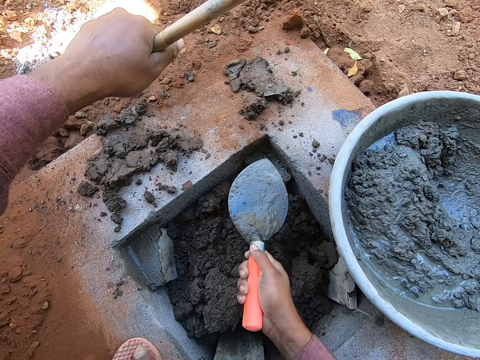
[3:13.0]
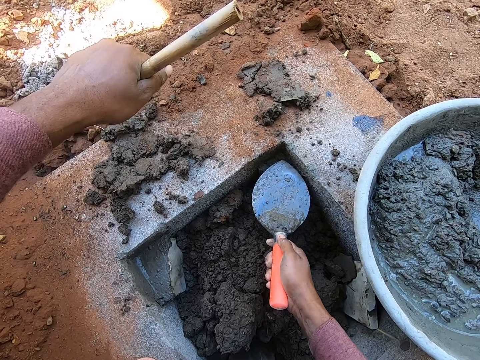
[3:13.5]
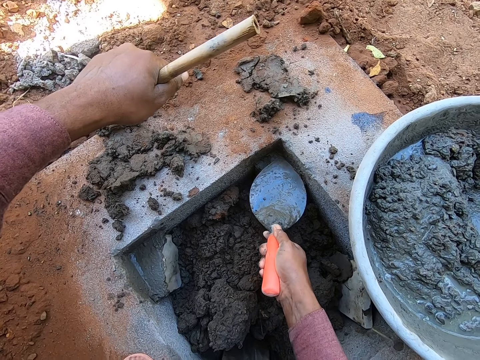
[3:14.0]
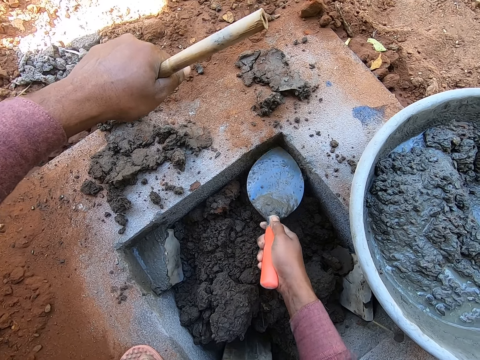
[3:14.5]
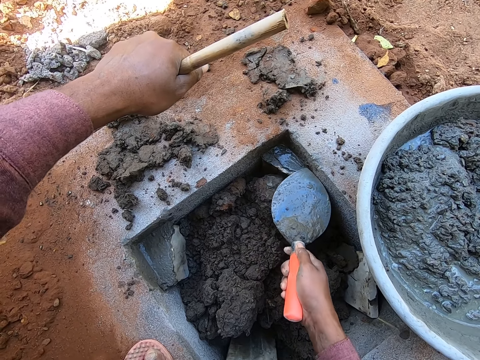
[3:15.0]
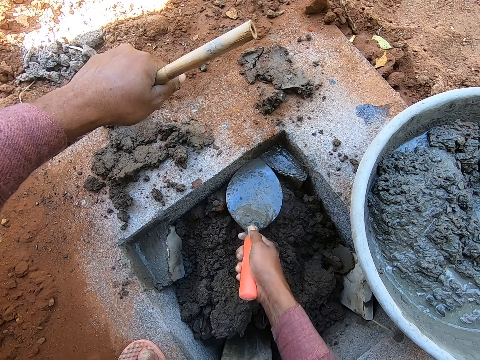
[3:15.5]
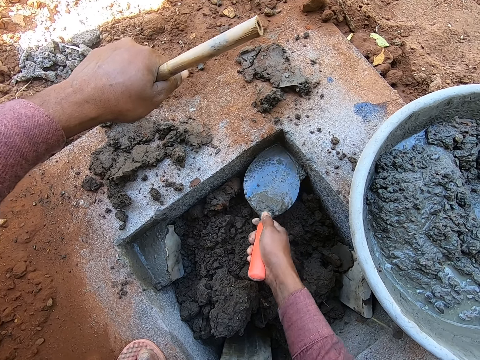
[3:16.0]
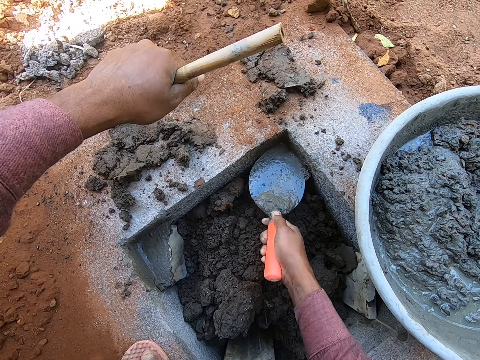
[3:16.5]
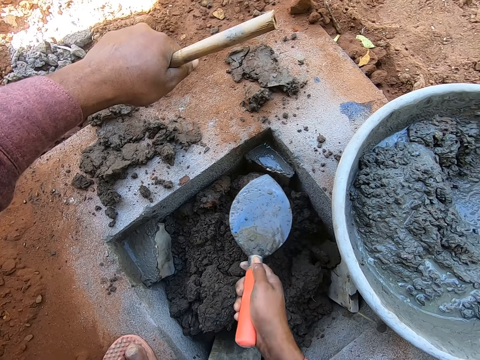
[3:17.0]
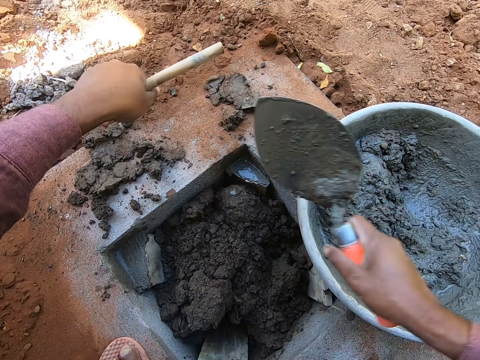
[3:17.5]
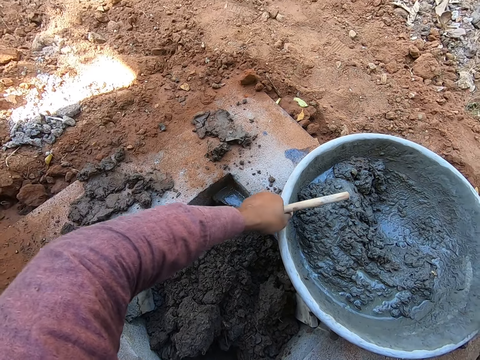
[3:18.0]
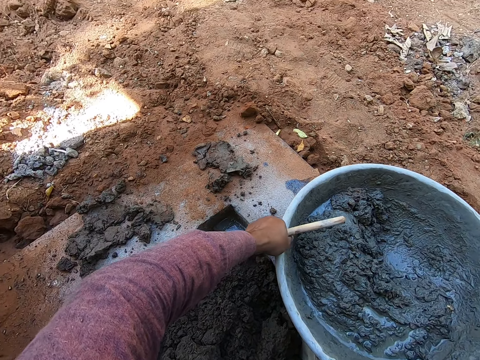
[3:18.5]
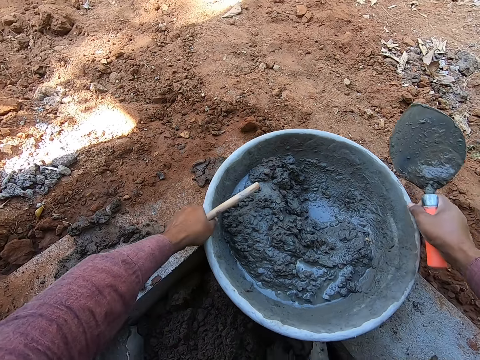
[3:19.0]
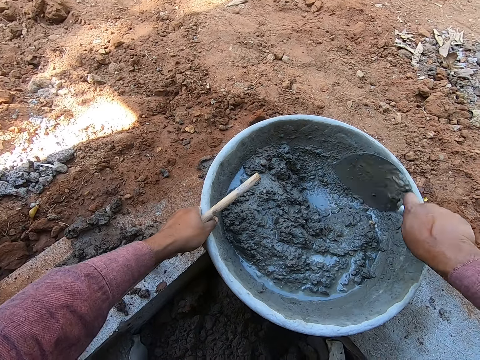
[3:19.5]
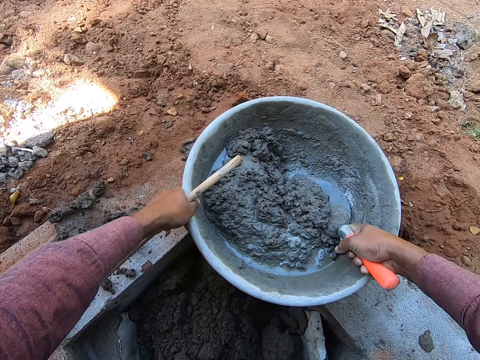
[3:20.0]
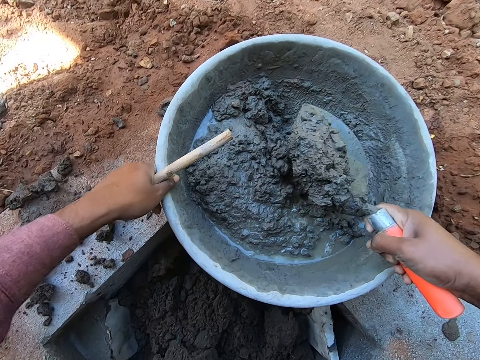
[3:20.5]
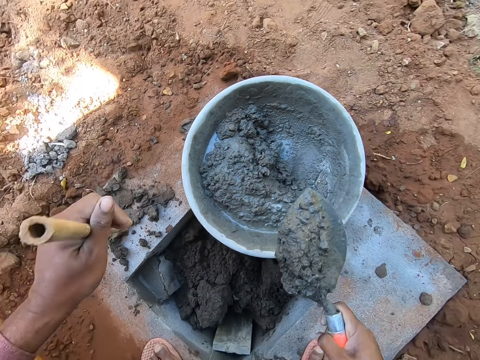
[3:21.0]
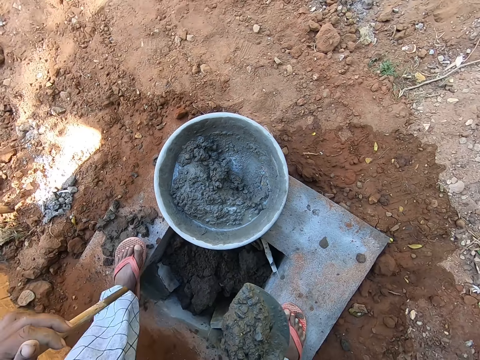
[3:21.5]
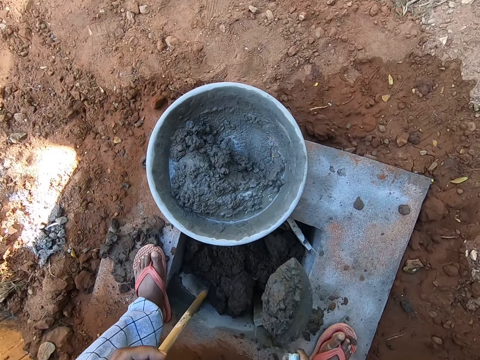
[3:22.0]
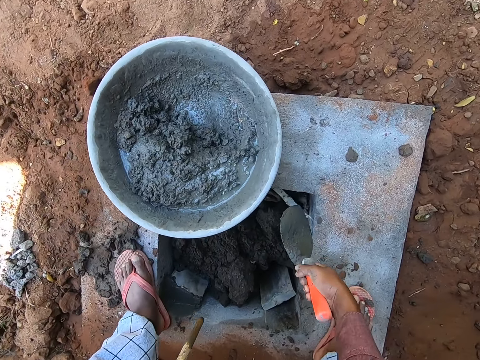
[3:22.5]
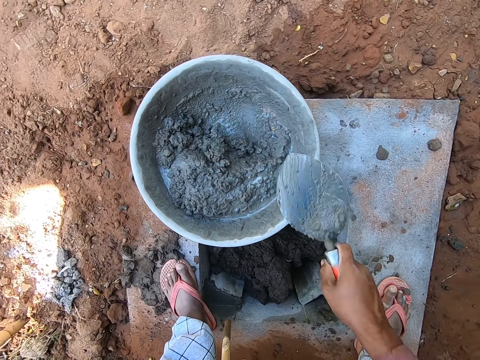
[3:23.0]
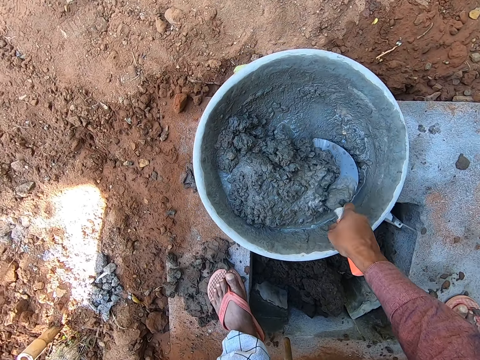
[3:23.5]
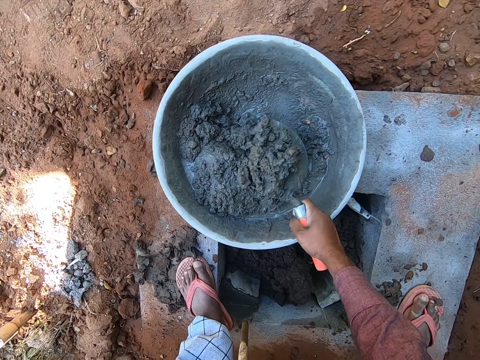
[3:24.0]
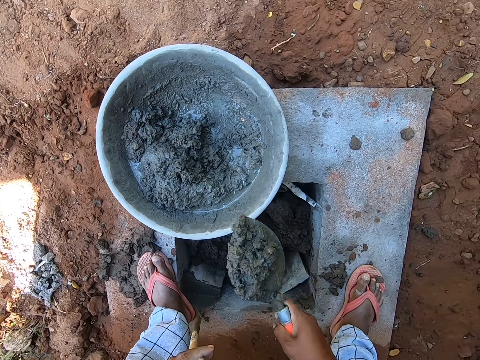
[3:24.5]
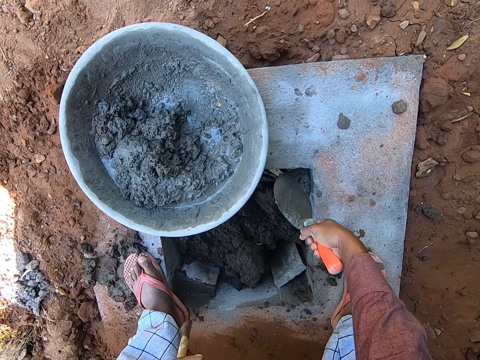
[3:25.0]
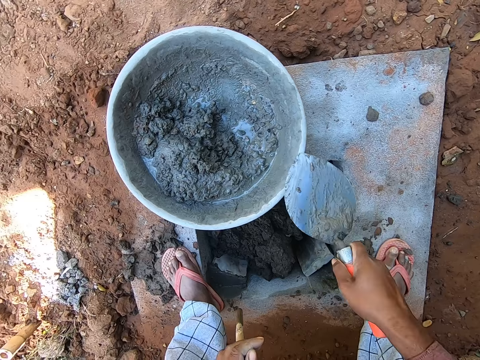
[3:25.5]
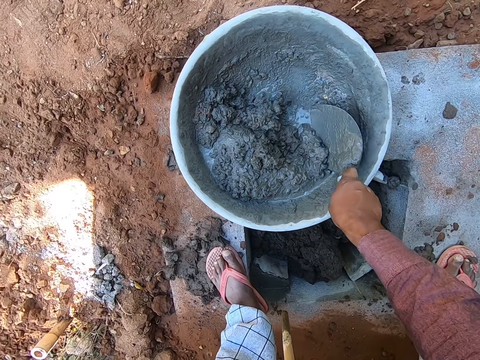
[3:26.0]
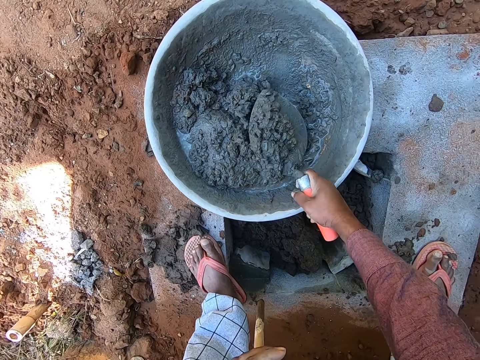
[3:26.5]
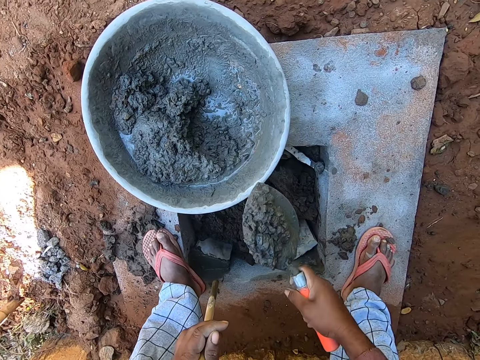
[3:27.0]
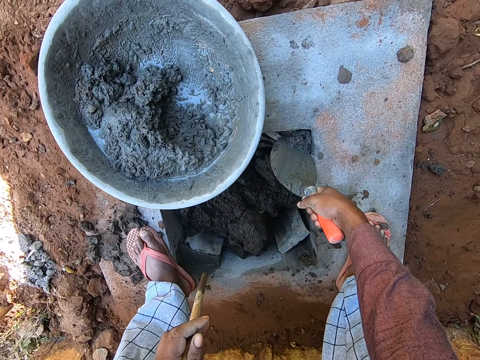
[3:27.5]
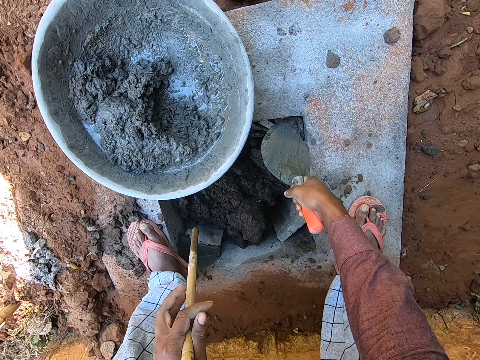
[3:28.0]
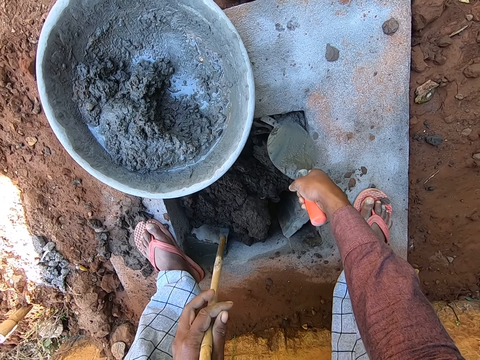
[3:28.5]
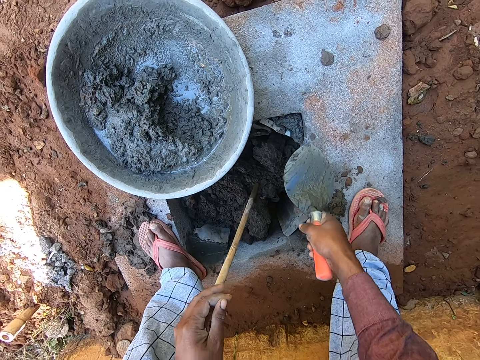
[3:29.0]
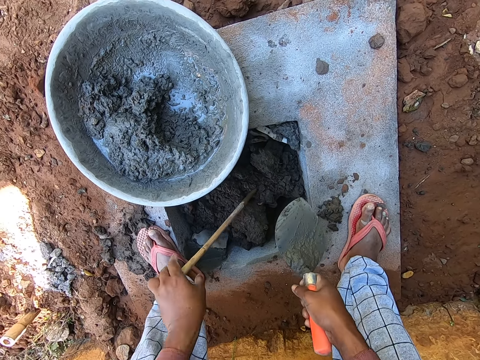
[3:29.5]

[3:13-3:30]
The camera wearer smoothens the mortar. They spread concrete with a trowel. They push the bowl aside. They collect mortar with the trowel. They fill the gap in the structure with the mortar. They collect the mortar with the trowel. They fill the gap with the mortar. They collect the mortar with the trowel. They fill the gap with the mortar.

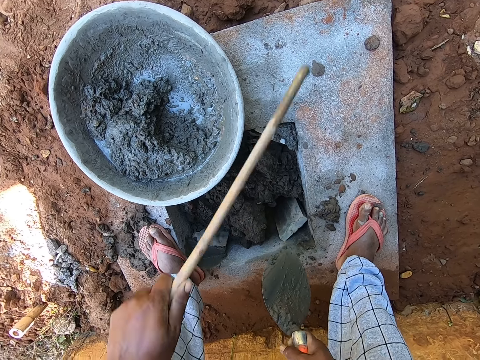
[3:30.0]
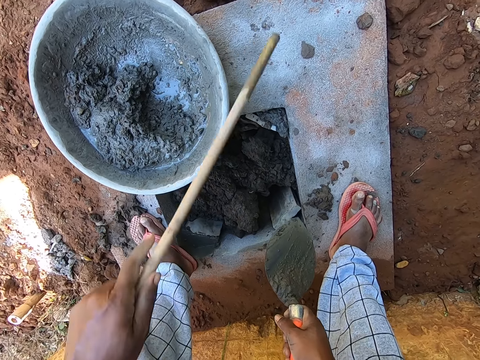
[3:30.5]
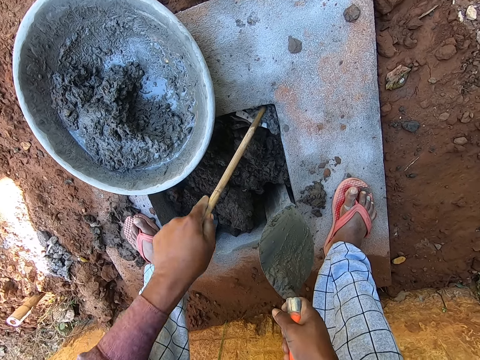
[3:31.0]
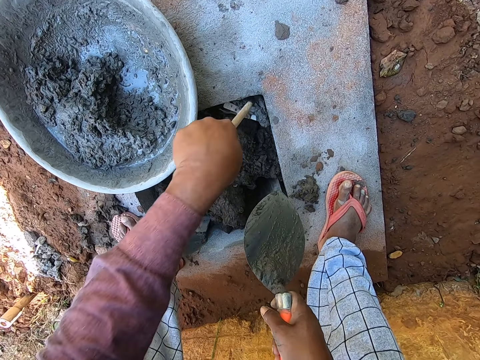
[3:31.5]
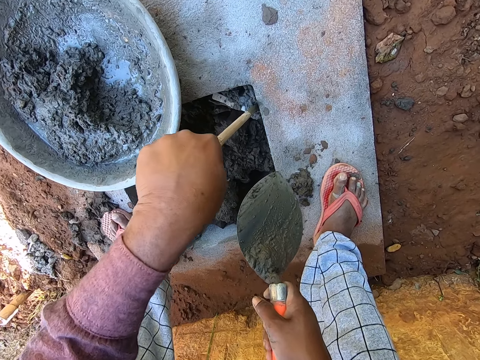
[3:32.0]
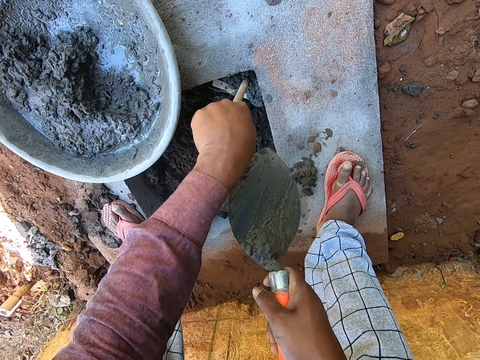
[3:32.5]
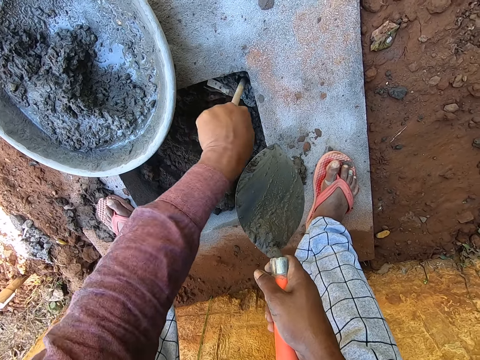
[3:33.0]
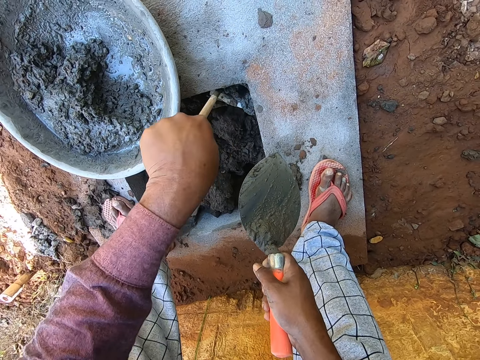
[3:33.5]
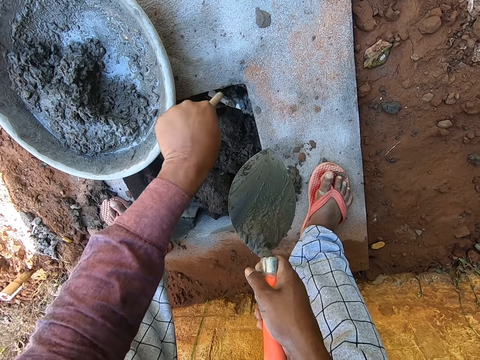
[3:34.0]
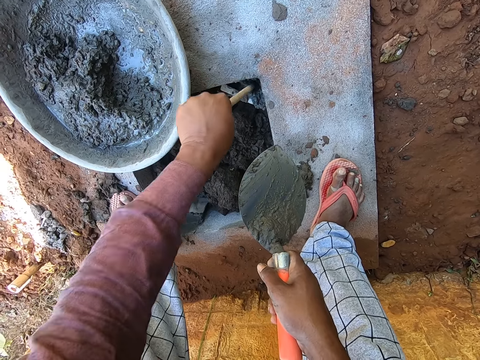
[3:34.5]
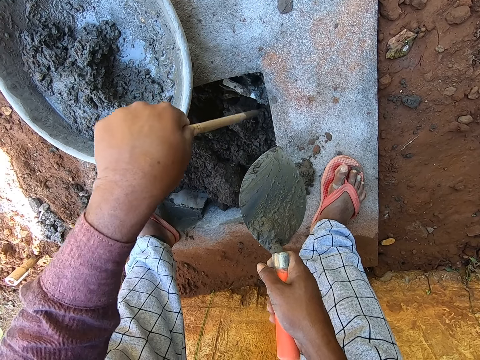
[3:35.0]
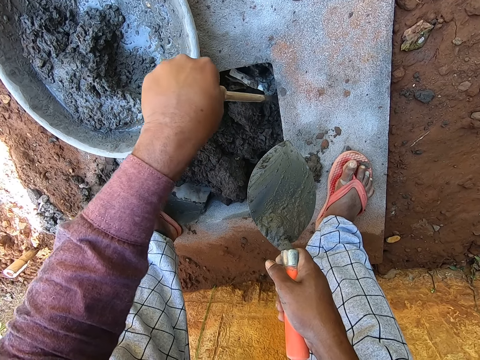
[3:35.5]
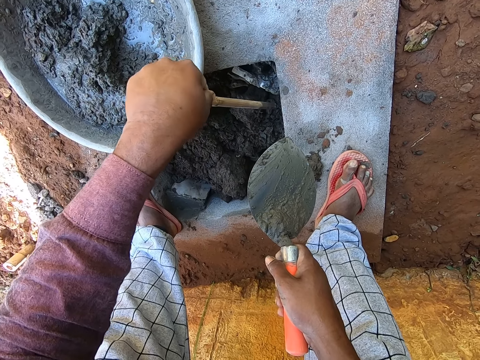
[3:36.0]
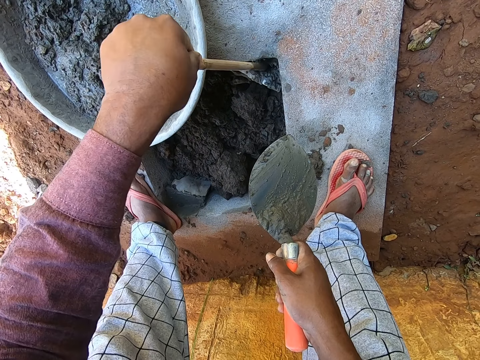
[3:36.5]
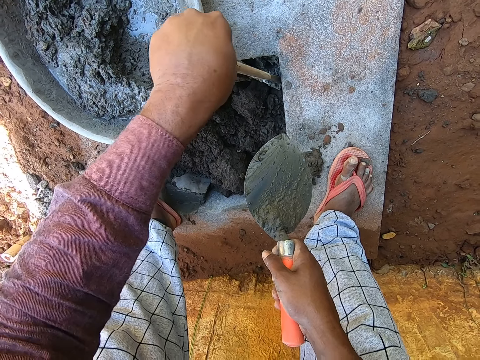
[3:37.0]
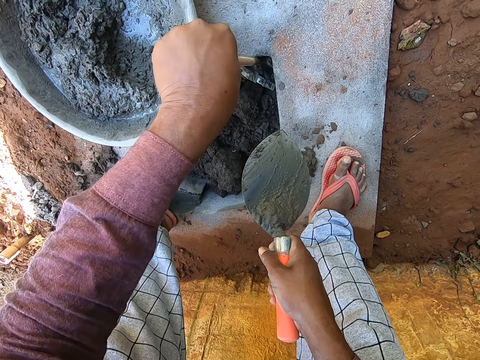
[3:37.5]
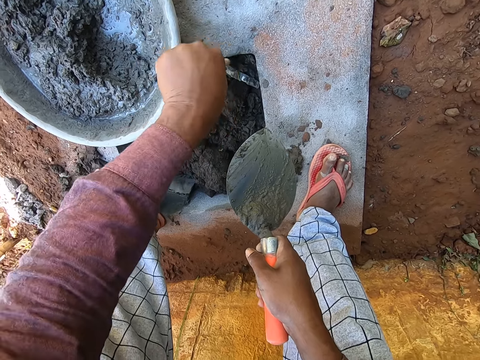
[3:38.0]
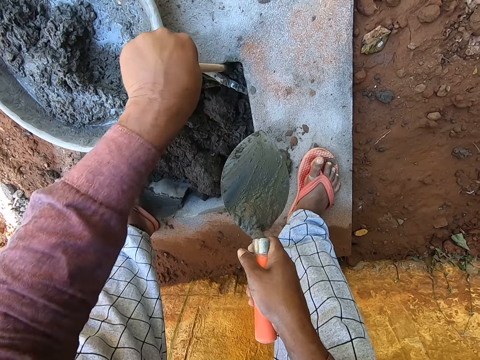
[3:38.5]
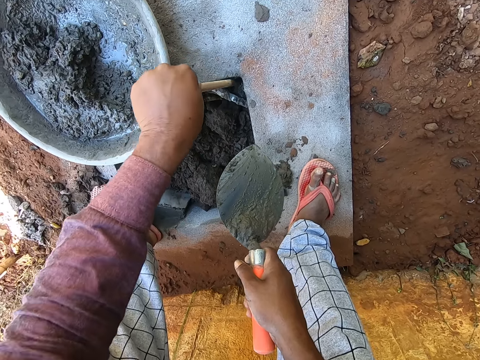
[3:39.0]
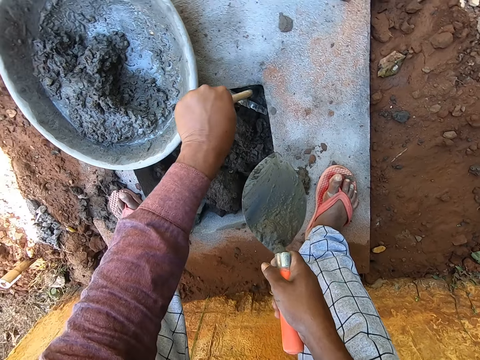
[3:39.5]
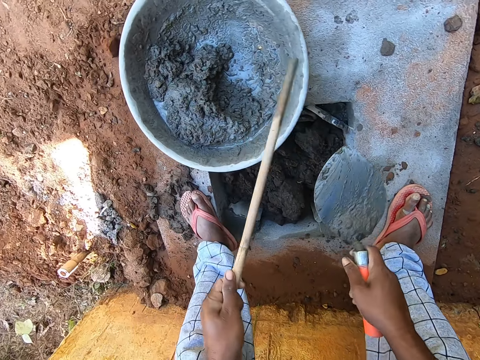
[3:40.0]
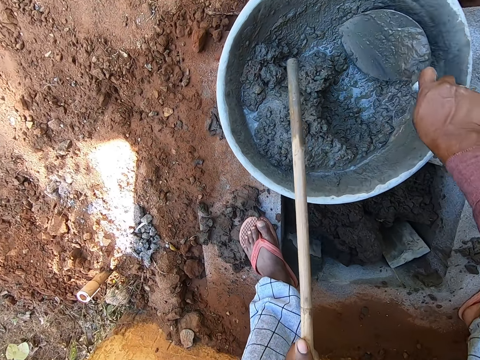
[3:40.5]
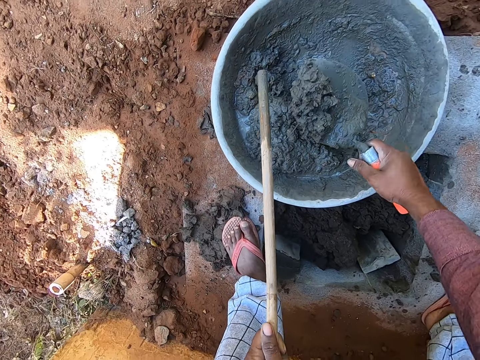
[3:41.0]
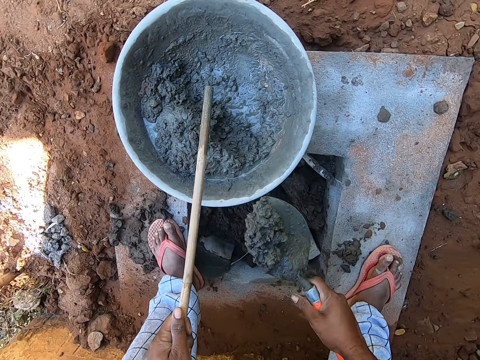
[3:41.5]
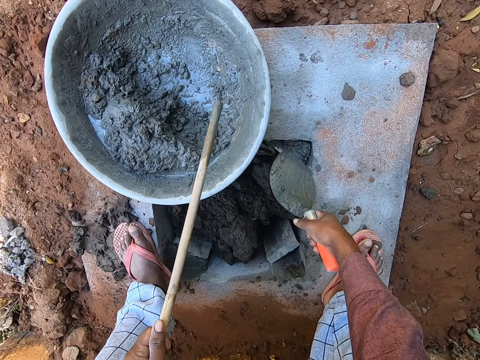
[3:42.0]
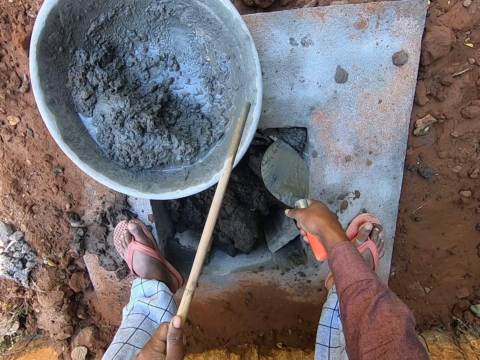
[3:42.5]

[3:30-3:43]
The camera wearer pushes the mortar with a stick. They collect mortar with a trowel. They fill the gap with the mortar.
